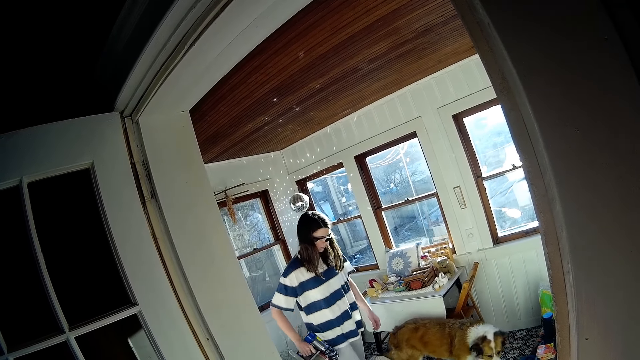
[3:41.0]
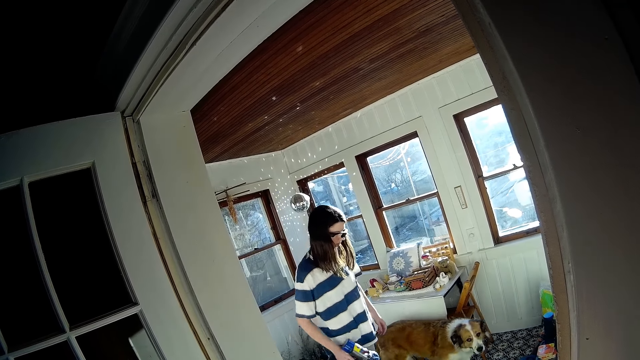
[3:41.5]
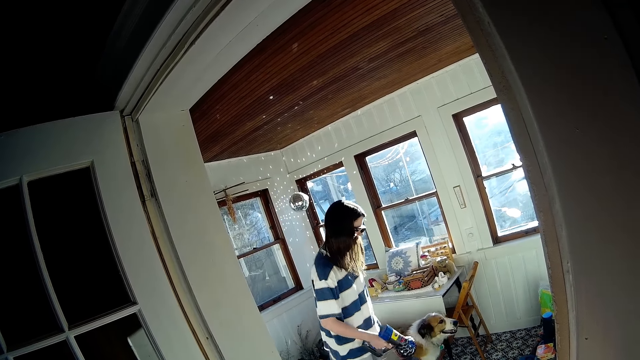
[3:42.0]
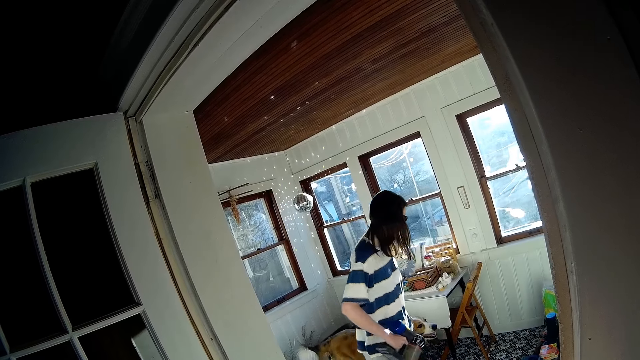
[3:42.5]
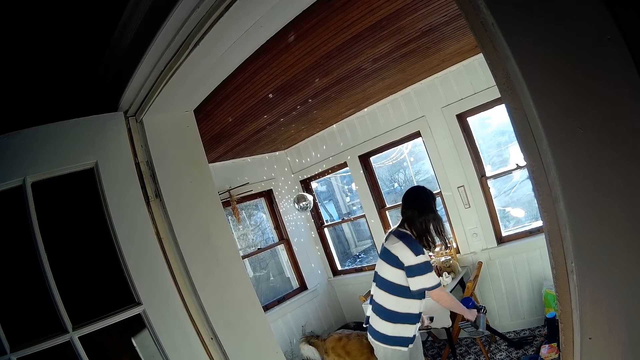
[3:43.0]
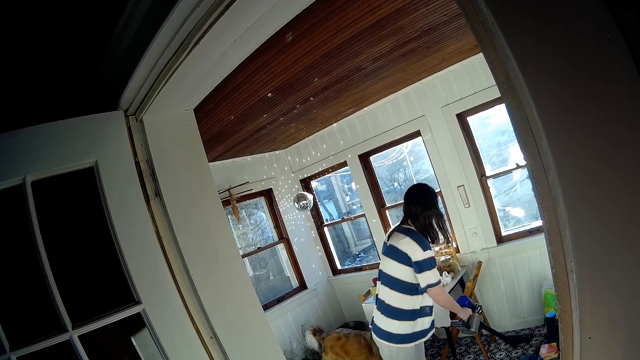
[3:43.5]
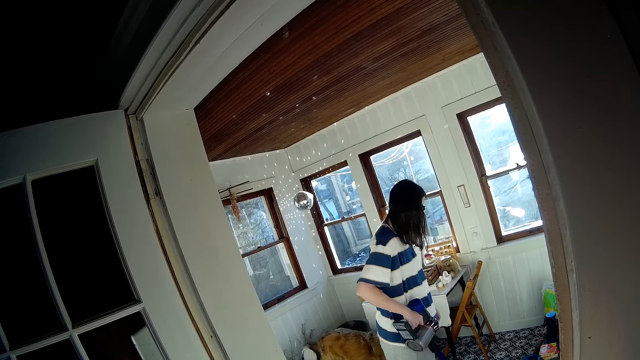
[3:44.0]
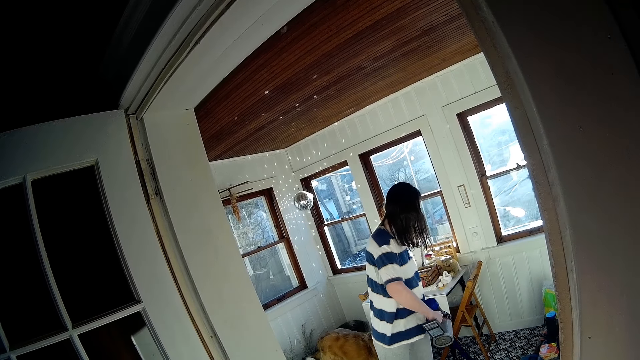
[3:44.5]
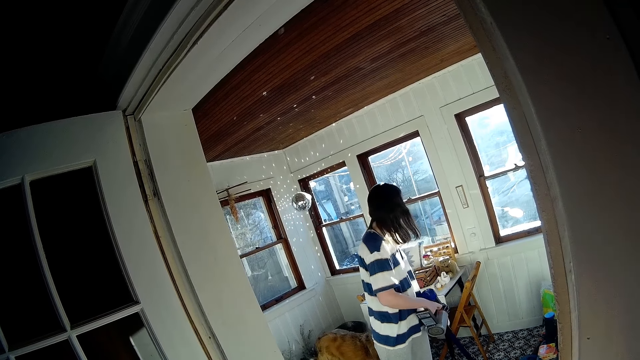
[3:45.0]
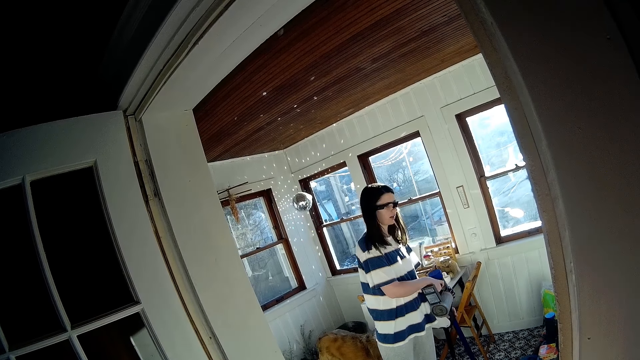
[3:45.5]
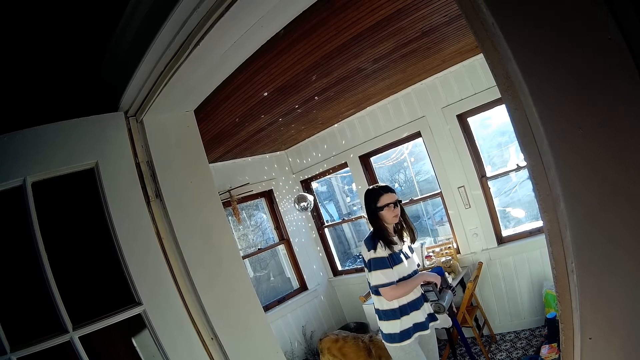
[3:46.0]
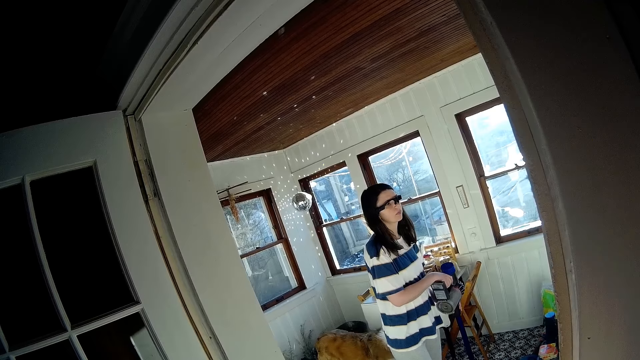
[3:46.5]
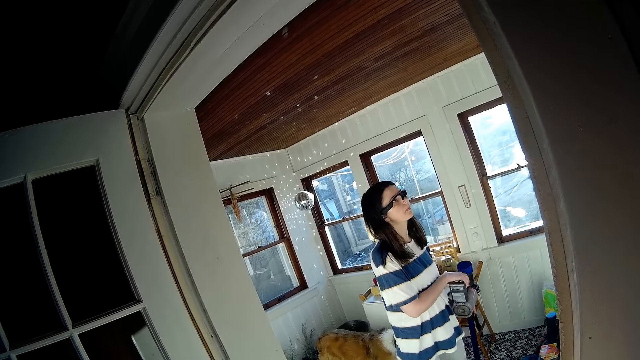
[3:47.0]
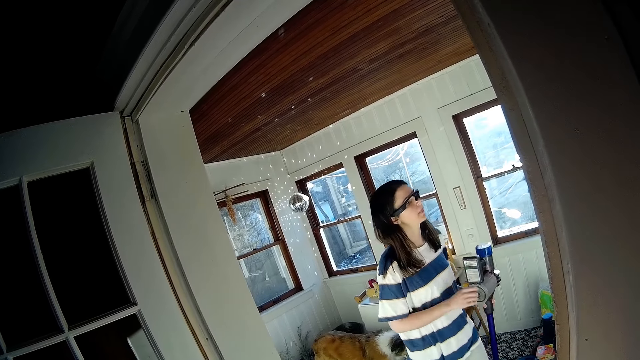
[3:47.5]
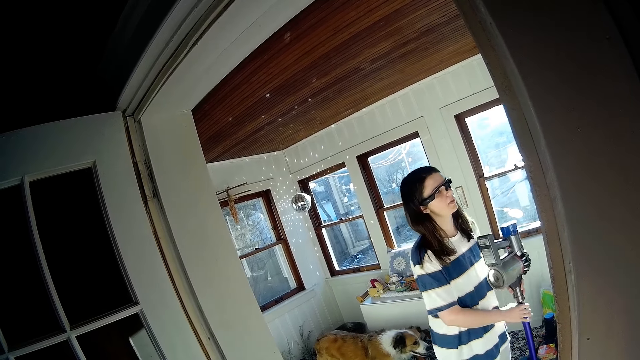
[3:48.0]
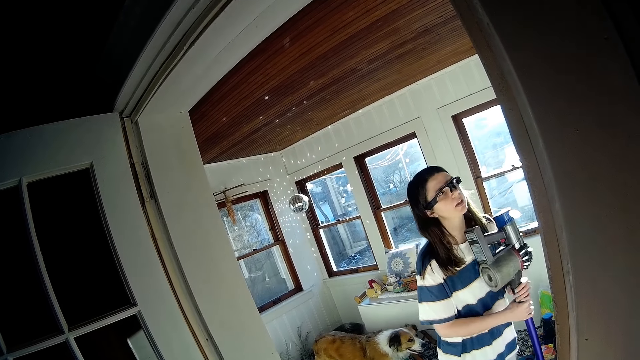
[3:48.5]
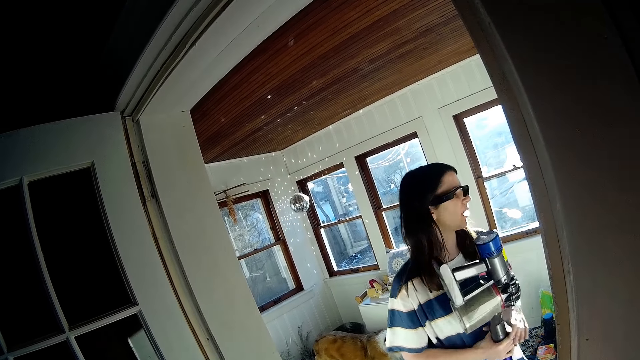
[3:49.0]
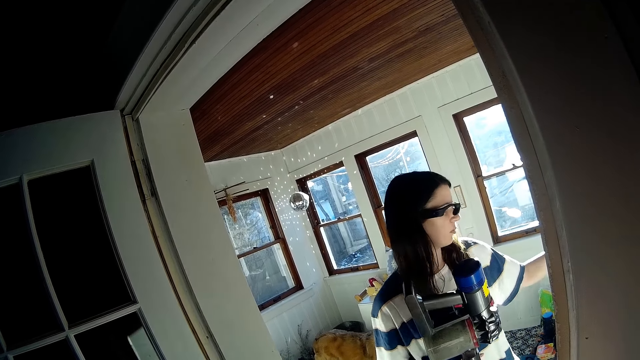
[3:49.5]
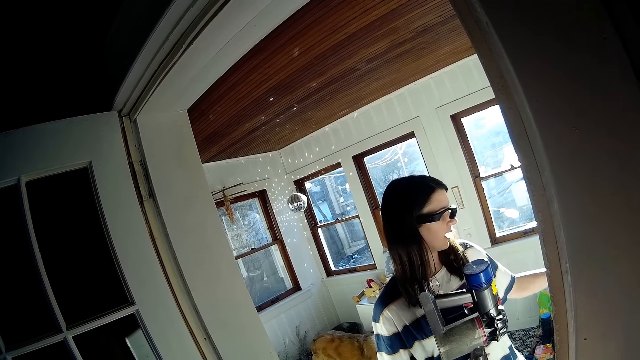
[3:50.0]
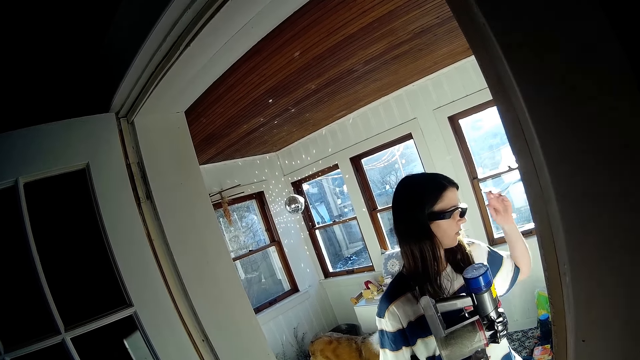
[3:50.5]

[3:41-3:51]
The camera wearer listens to the person.

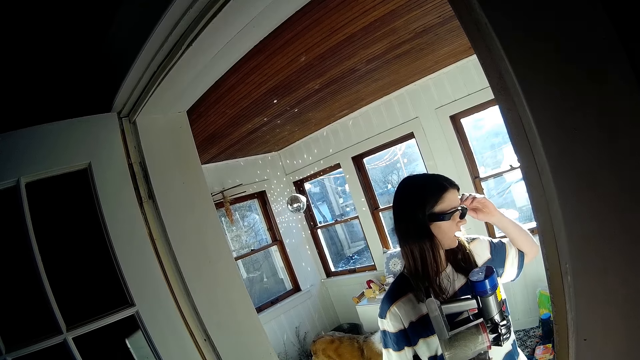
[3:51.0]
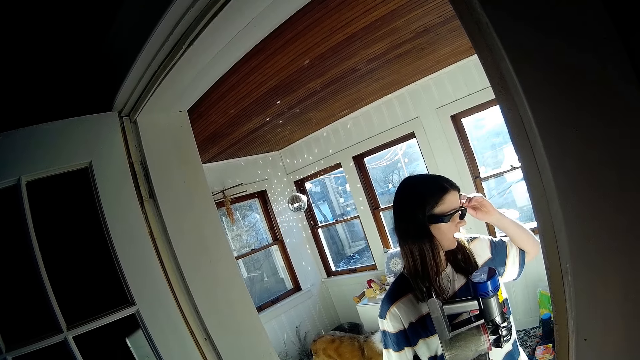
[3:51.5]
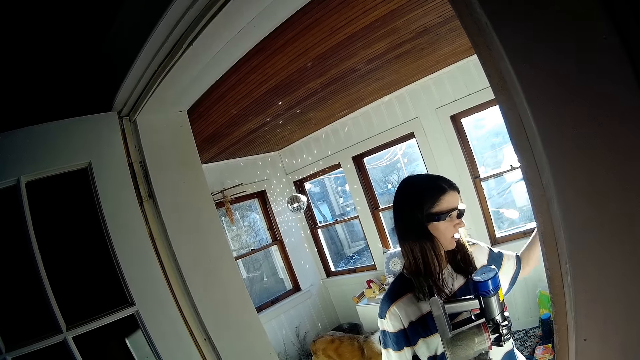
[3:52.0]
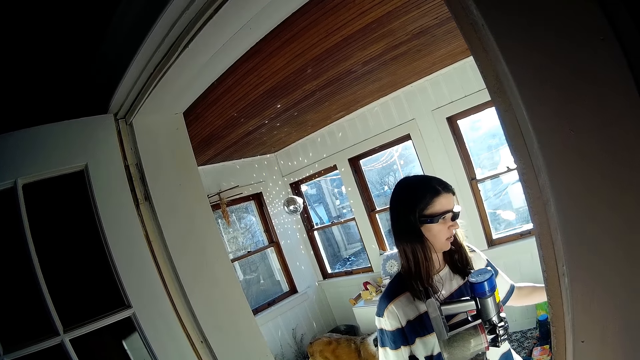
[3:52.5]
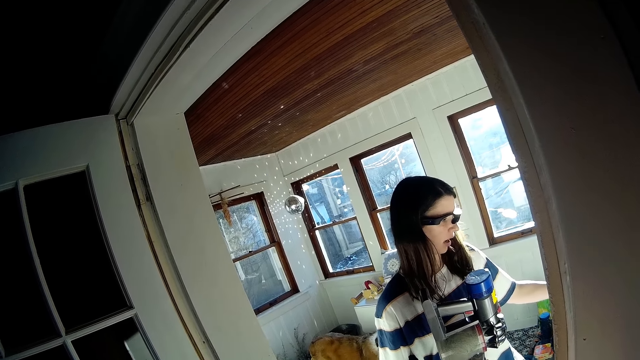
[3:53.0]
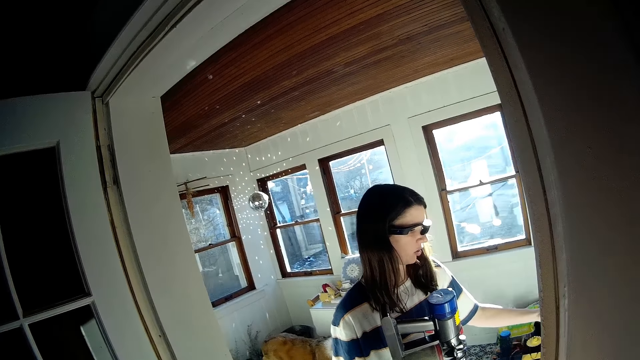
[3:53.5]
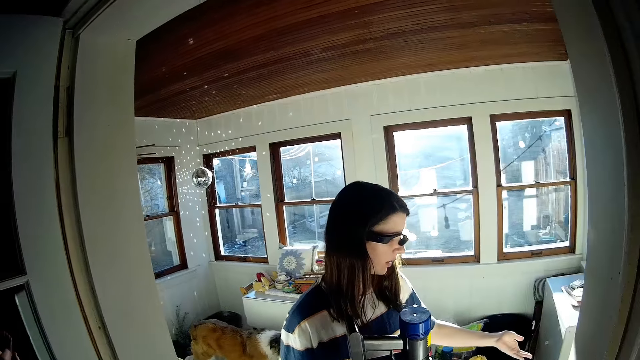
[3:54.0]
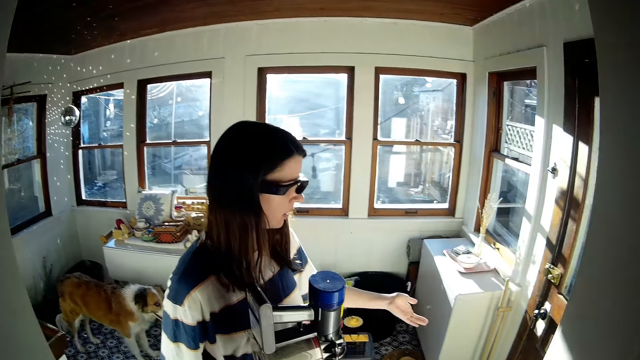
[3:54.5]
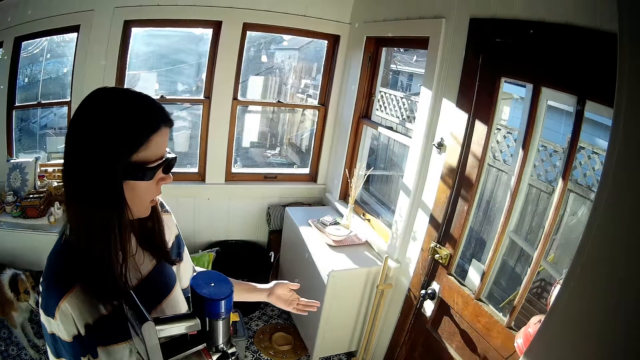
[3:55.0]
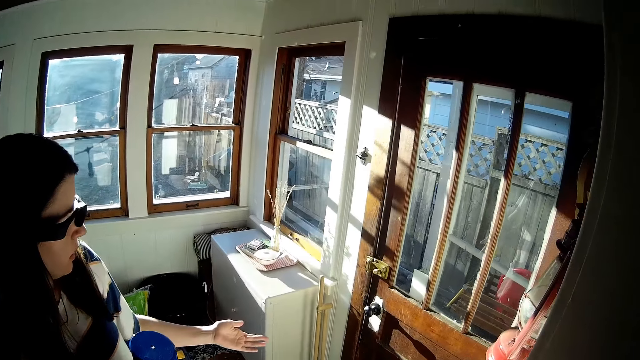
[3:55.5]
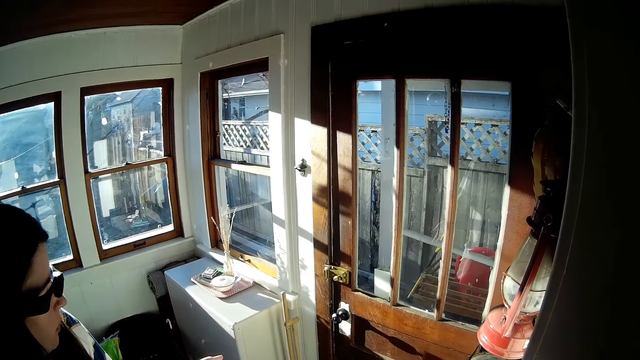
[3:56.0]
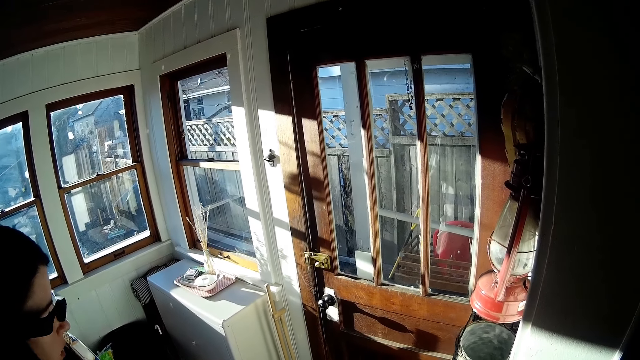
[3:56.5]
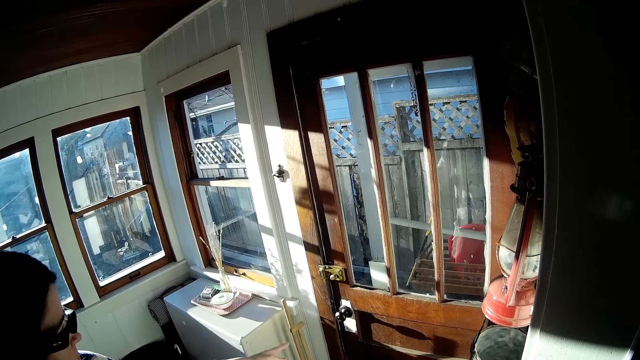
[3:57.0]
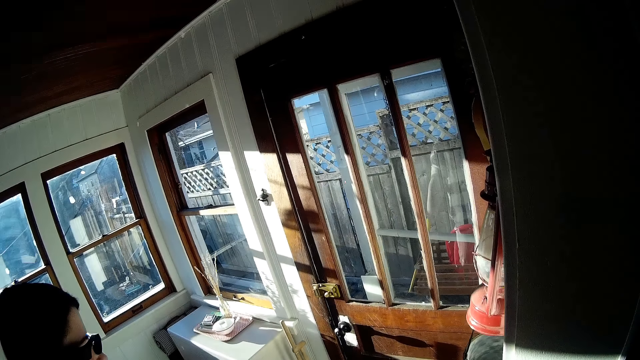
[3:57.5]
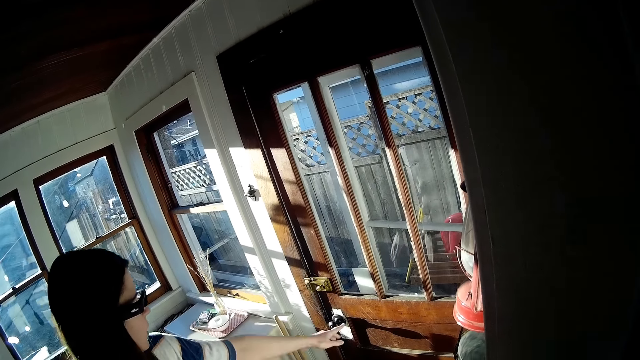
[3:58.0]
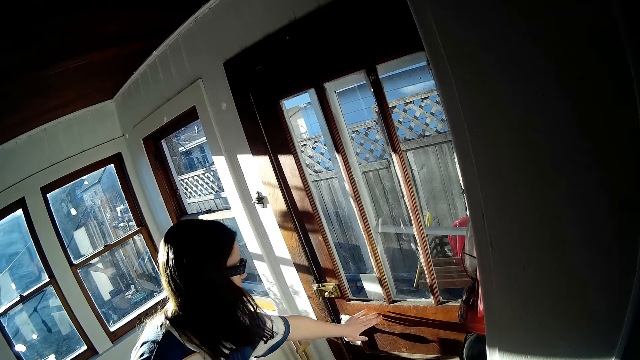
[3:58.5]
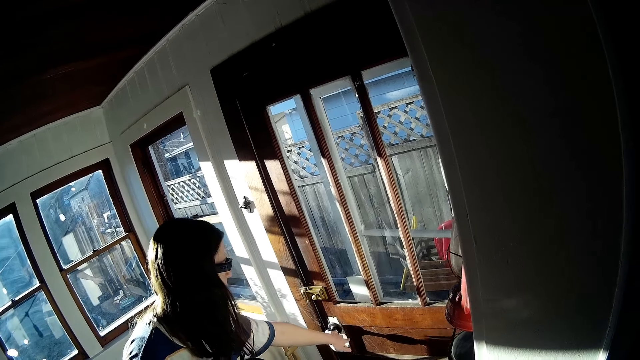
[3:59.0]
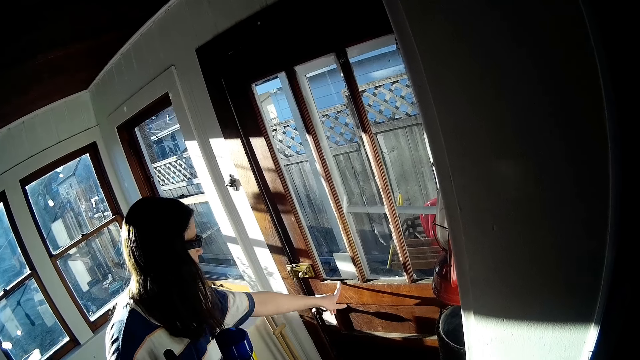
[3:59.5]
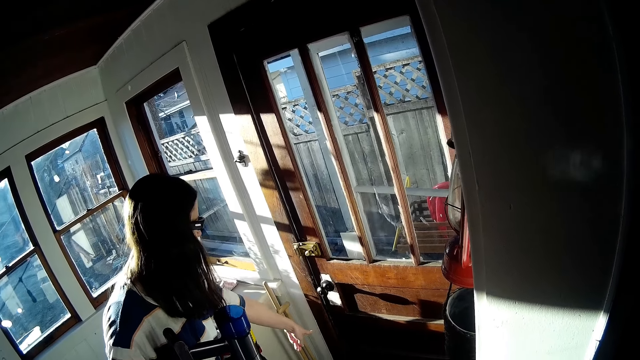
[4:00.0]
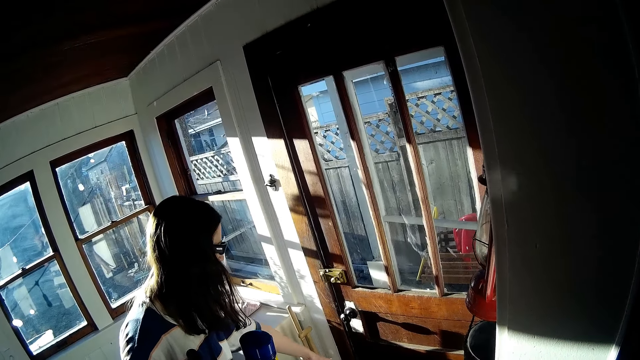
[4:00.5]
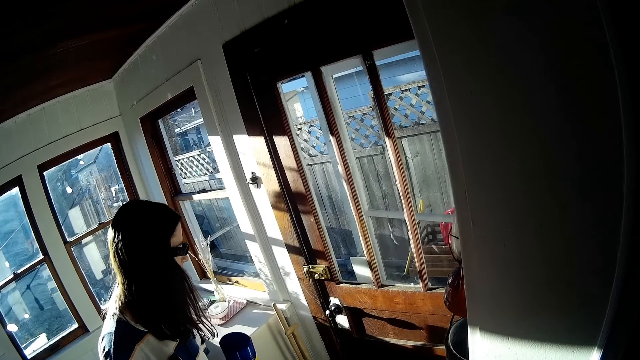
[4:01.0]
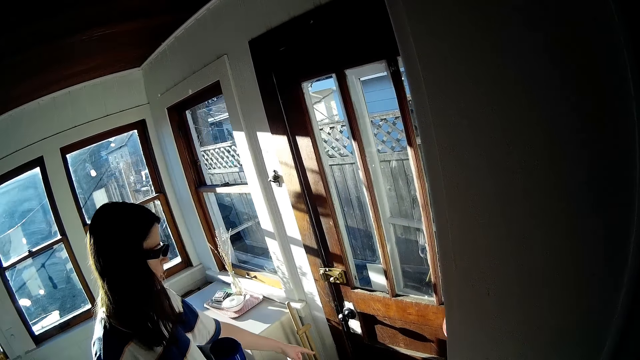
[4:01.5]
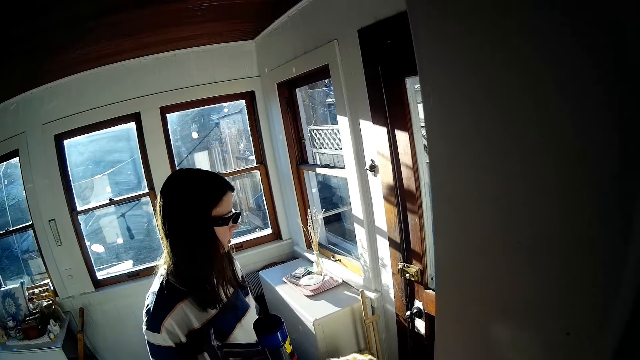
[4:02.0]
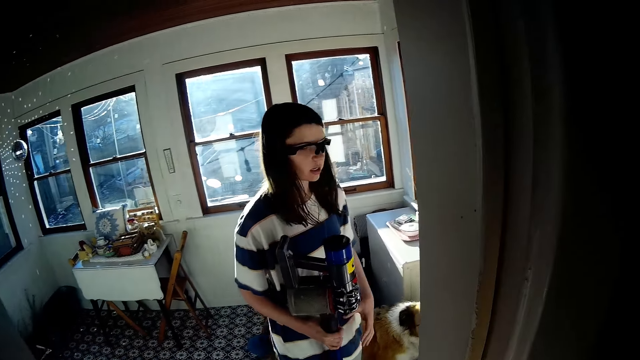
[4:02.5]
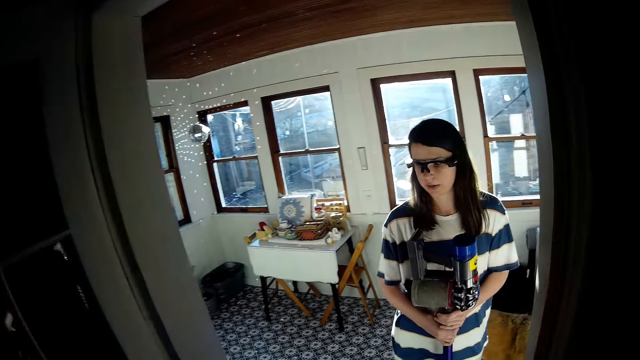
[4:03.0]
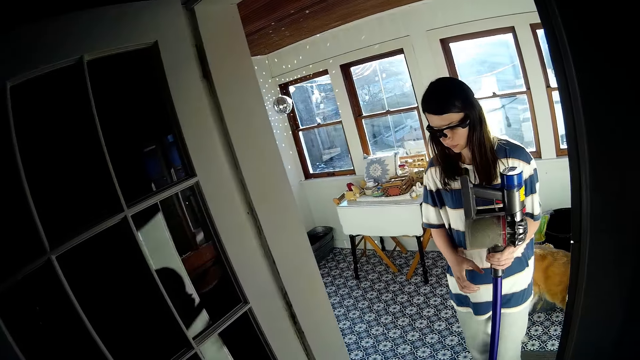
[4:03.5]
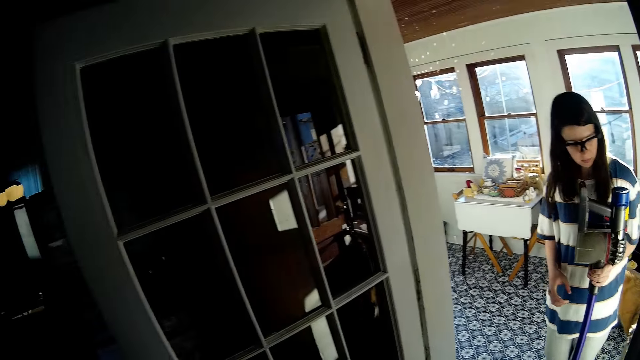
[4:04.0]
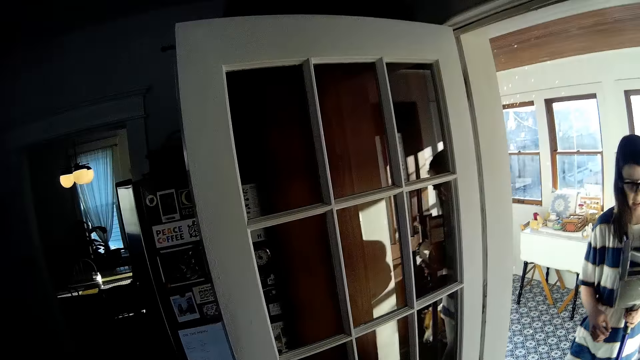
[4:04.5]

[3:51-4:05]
The camera wearer looks at the woman's hand. They look at the kerosene lamp. The woman touches a door with her left hand. The camera wearer talks to the woman. They look around.
